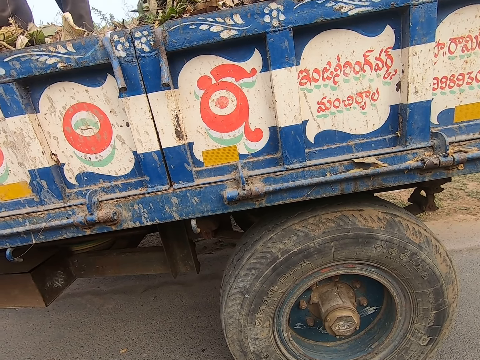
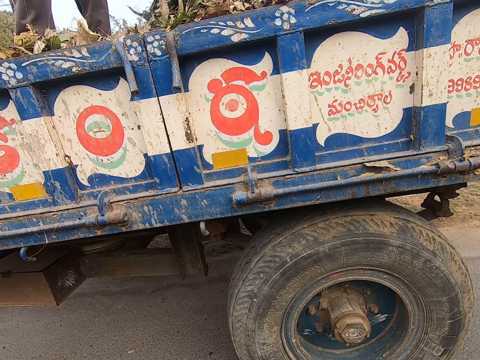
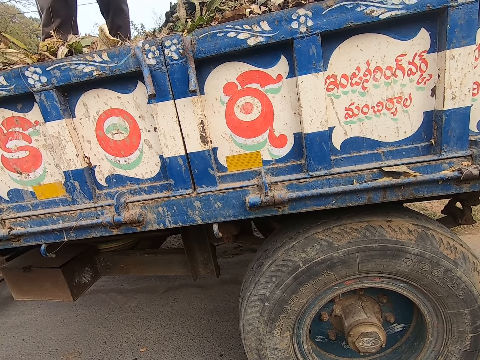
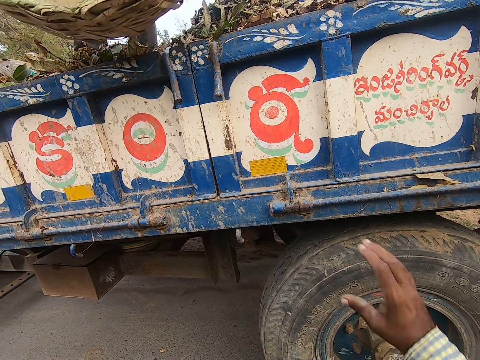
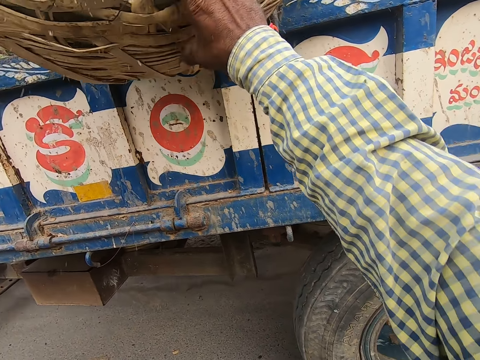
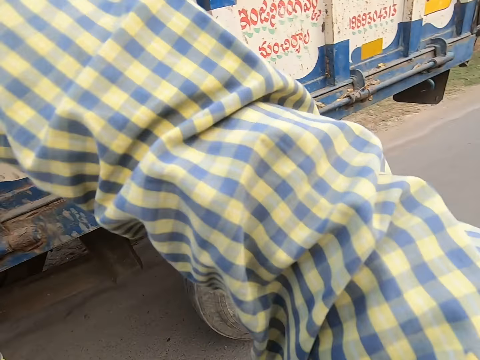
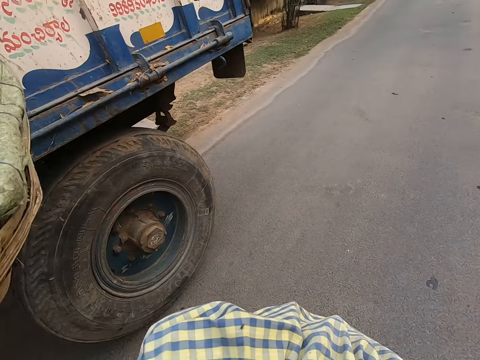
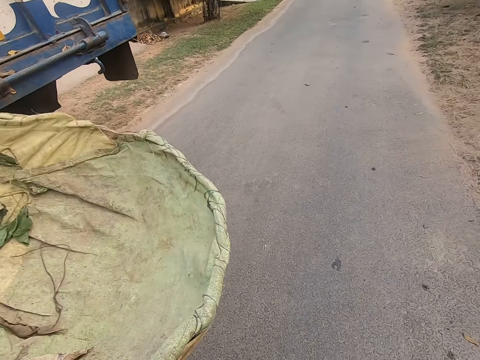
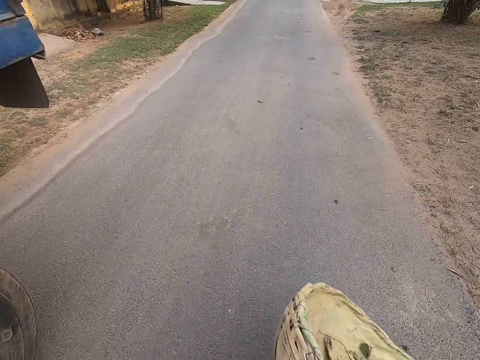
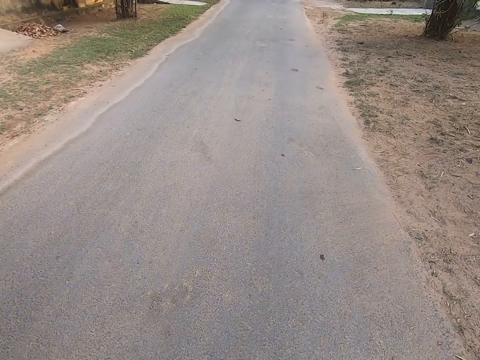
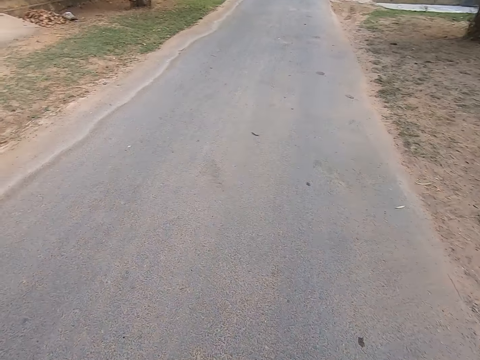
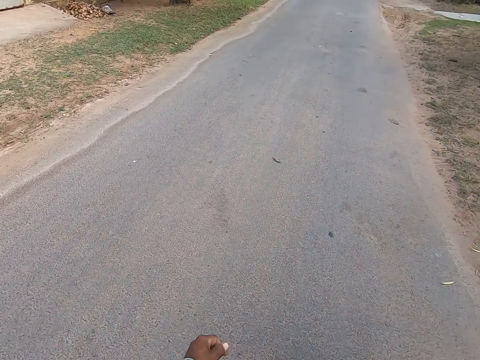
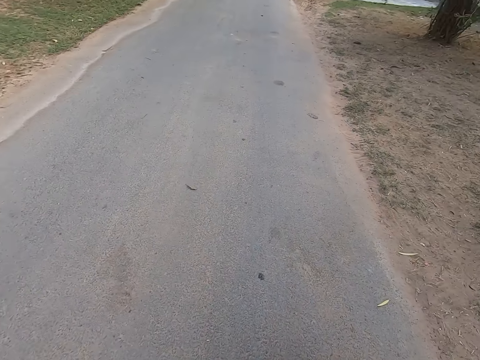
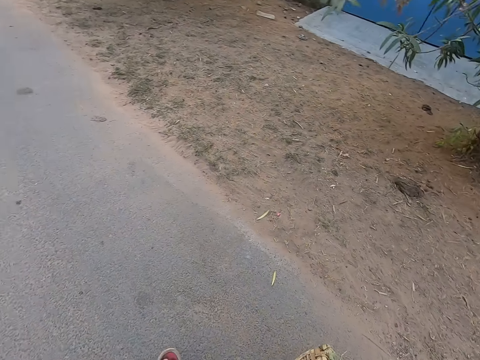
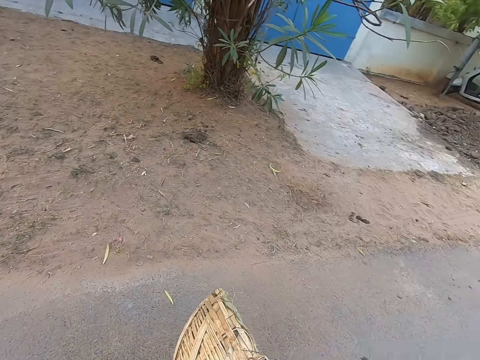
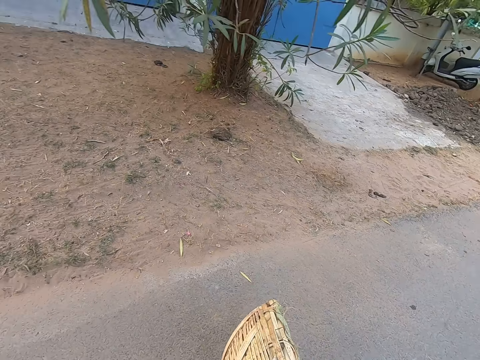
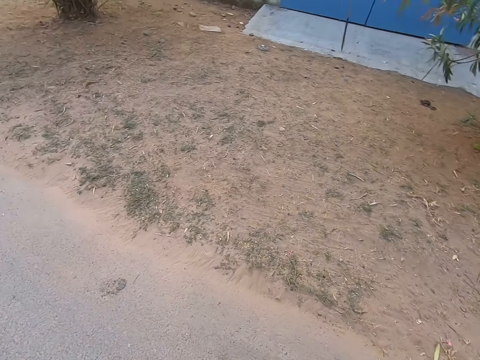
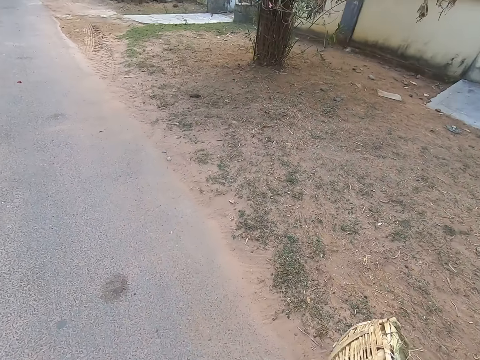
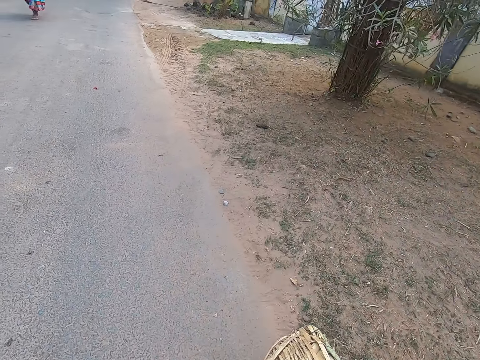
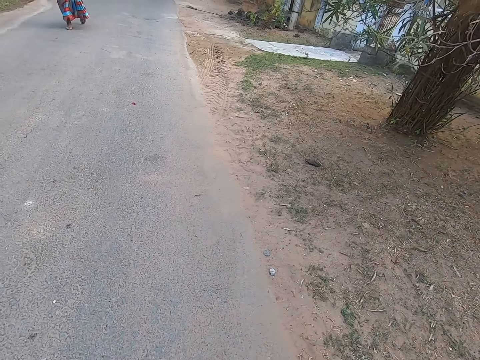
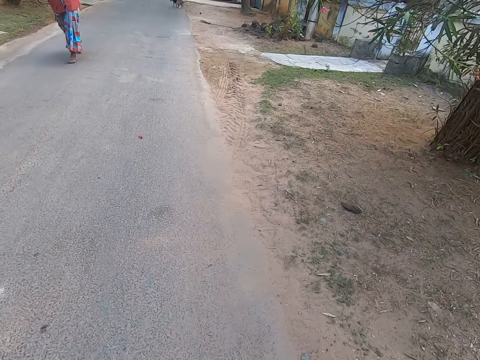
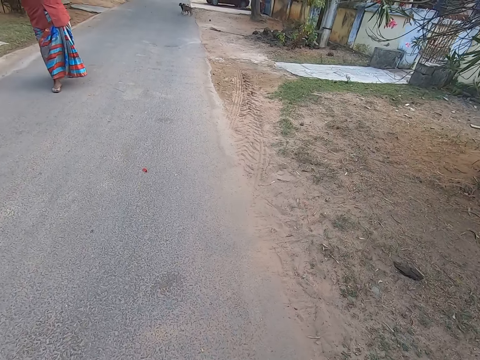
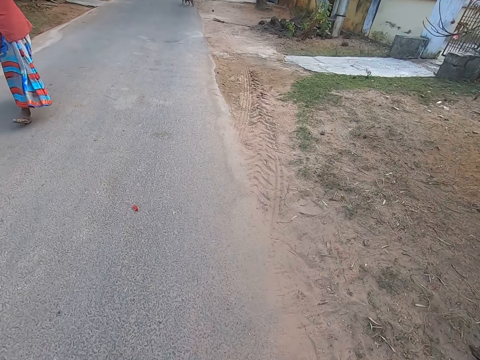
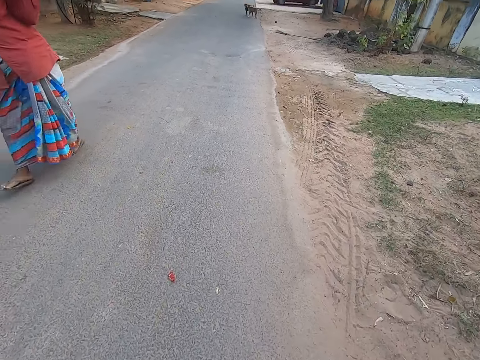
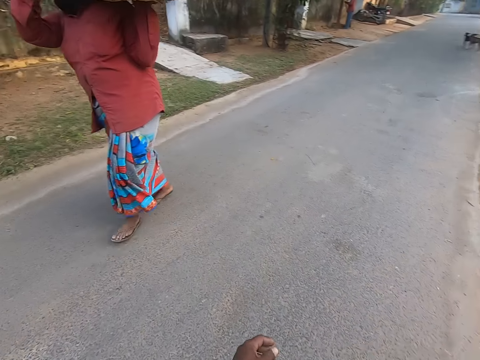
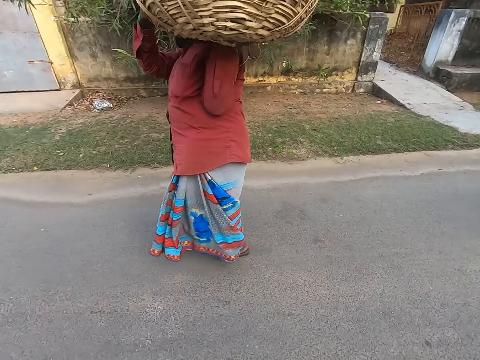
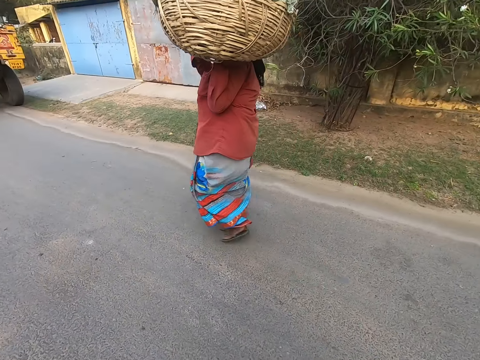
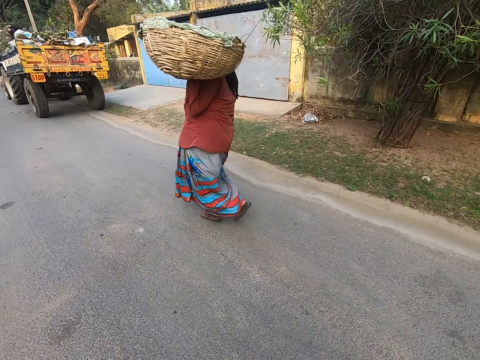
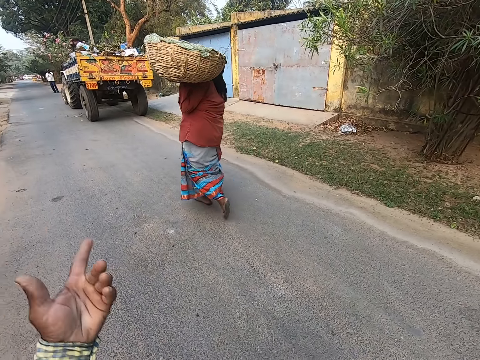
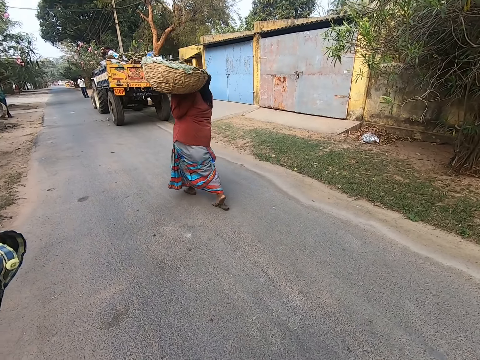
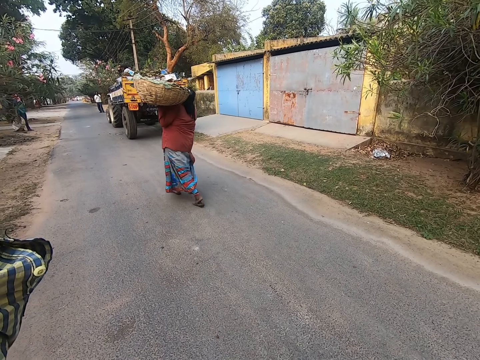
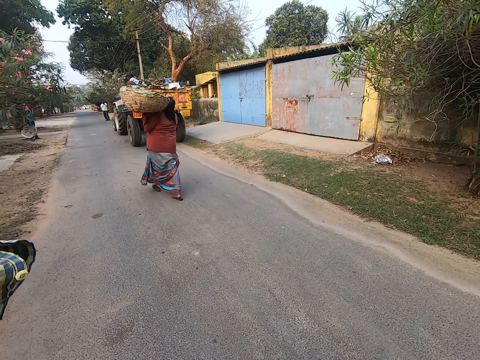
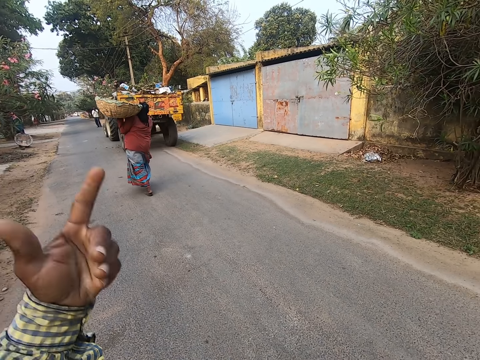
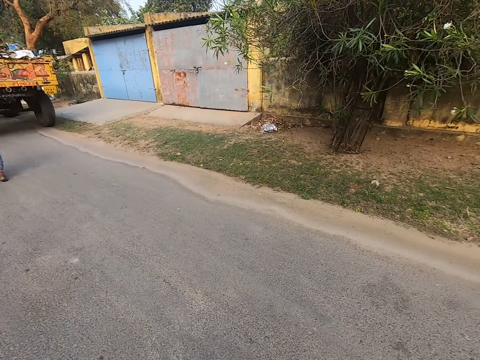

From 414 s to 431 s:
The man gives the bucket to the camera wearer. The camera wearer collects the basket from the man with his right hand. He carries the bucket on the road. A lady carries a dirt bucket on the road. The camera wearer walks past the lady. He converses on his way on the road.

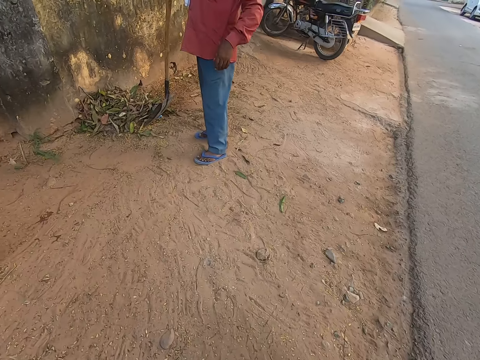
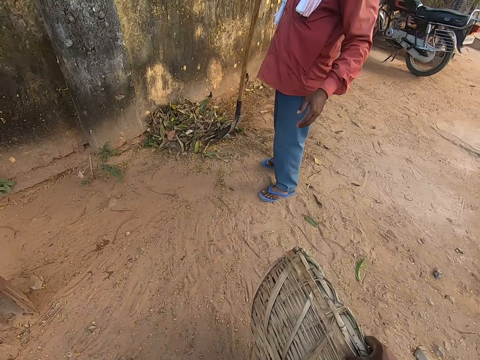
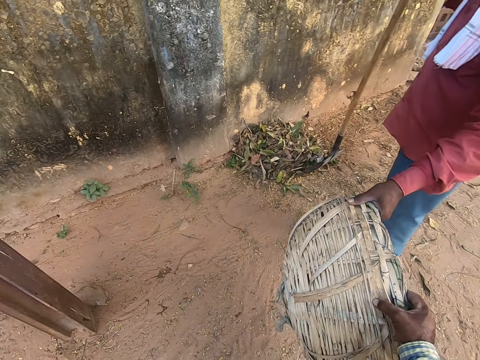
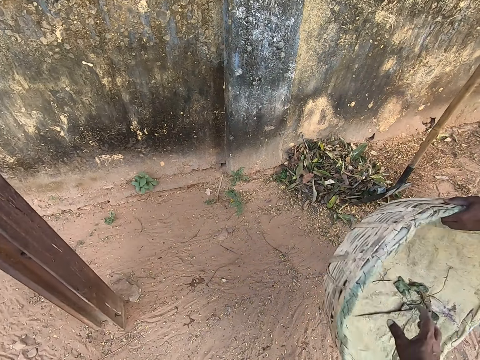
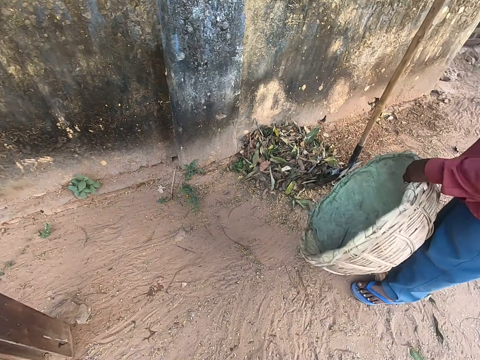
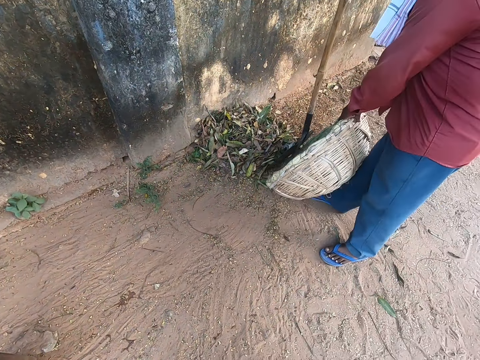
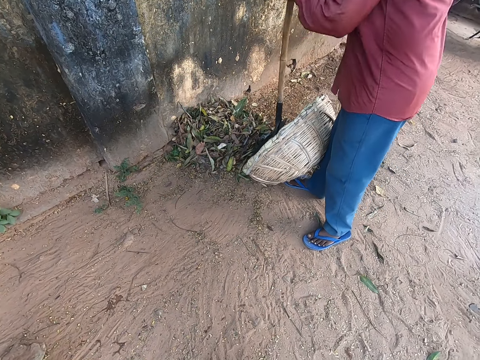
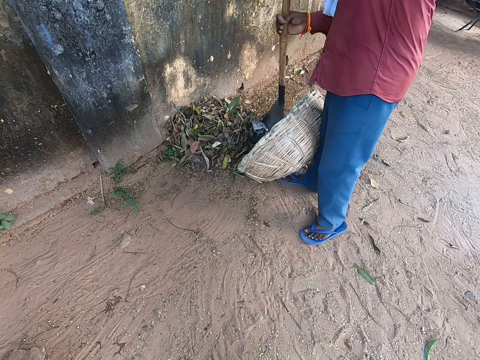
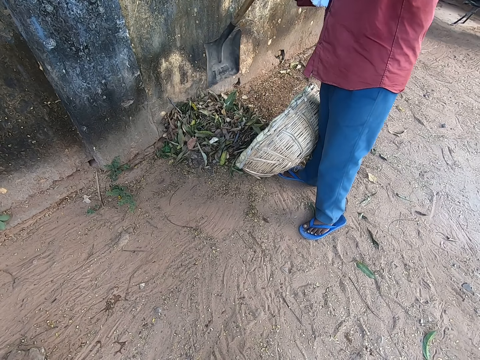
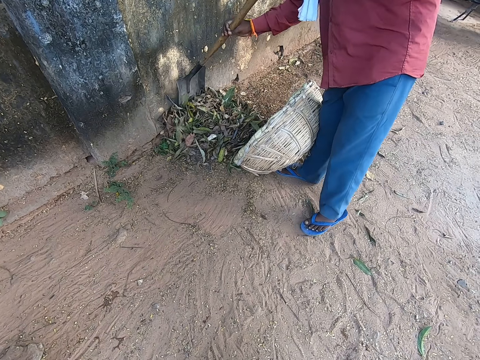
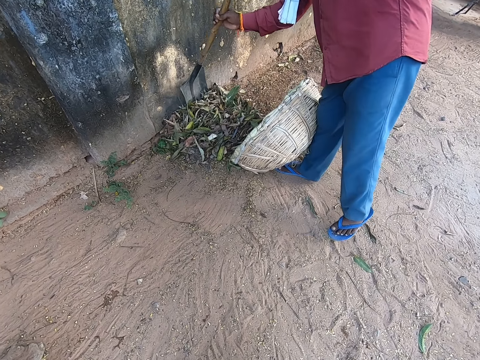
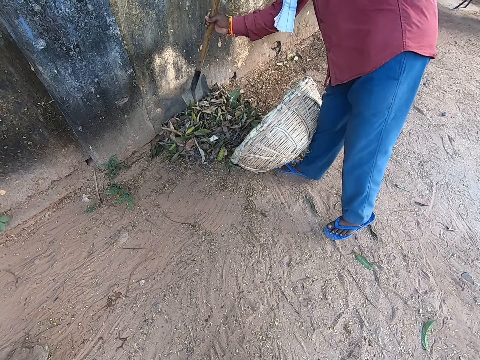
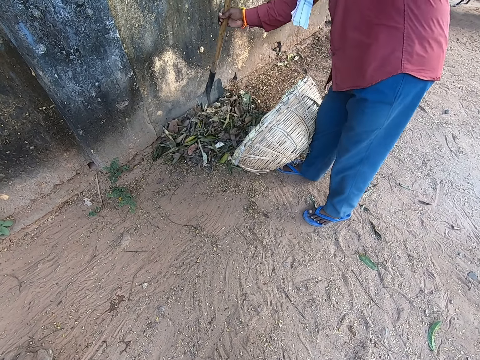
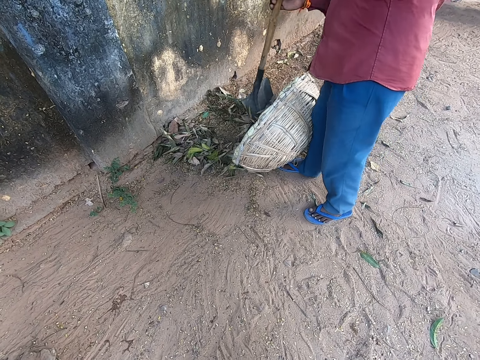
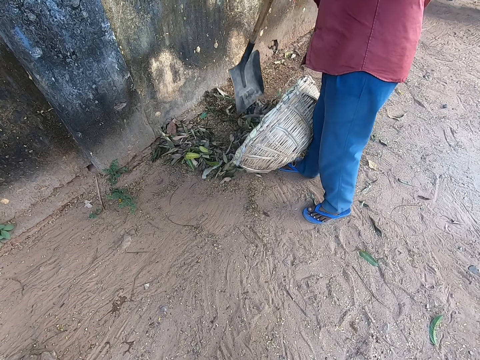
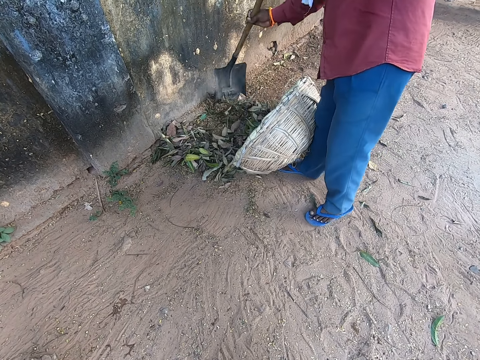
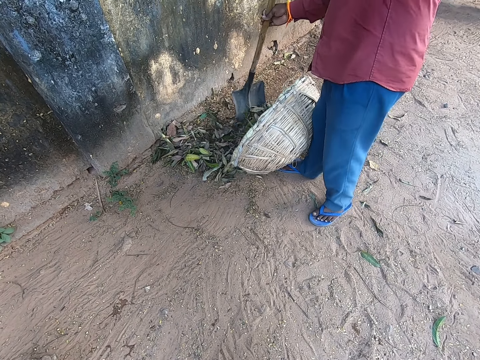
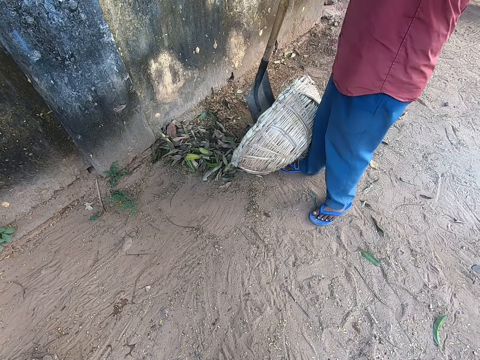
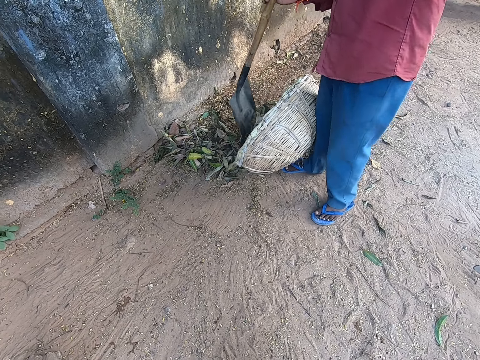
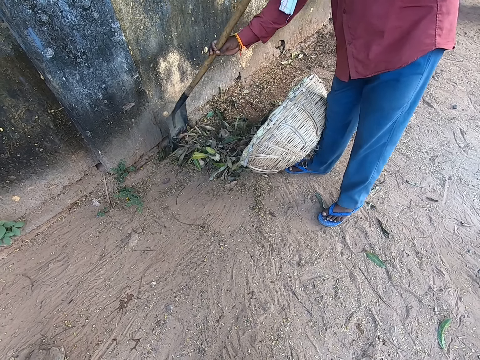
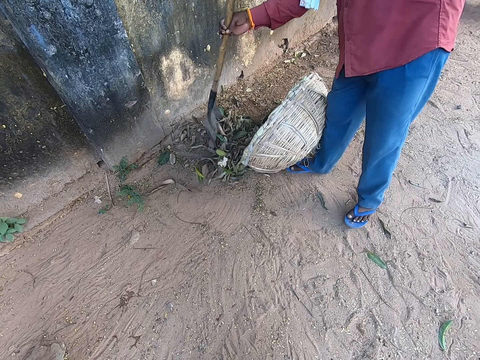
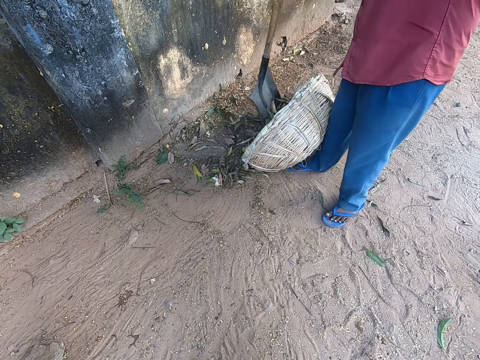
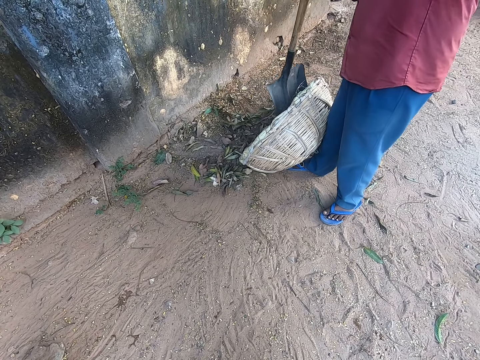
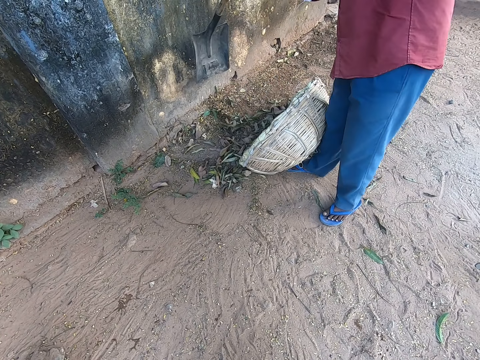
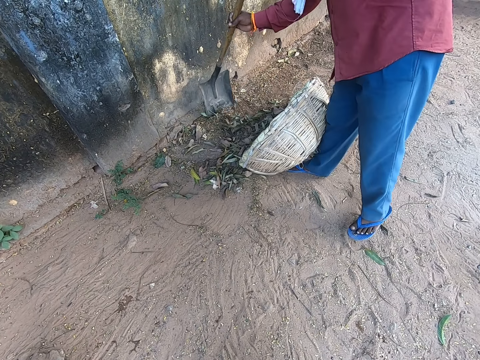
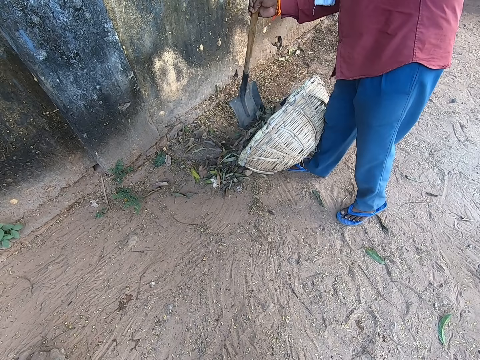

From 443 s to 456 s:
The man collects the basket from the camera wearer with his left hand. The camera wearer gives the bucket to the man. The man places the basket onto the ground. The man drops the bucket on the ground. The man holds the shovel with both hands. The man scrapes leaves into the basket on the ground with the shovel in both hands. The man packs dirt on the ground in the bucket with the shovel.
